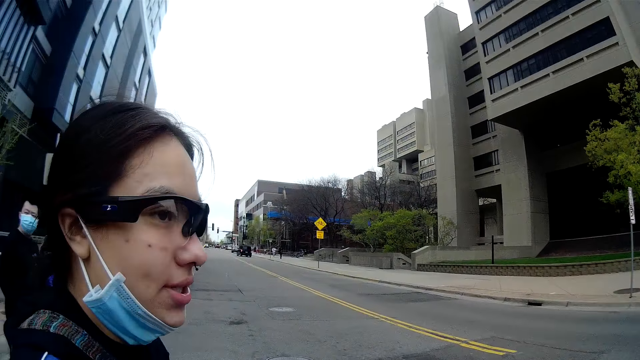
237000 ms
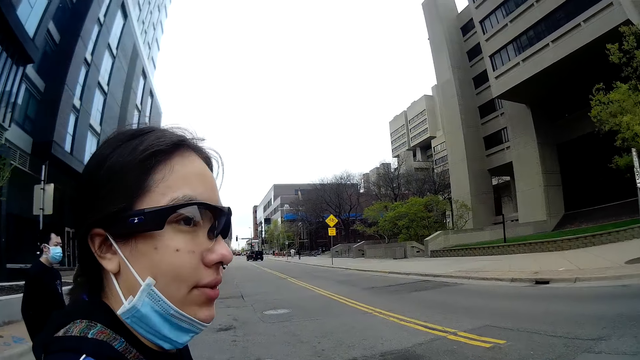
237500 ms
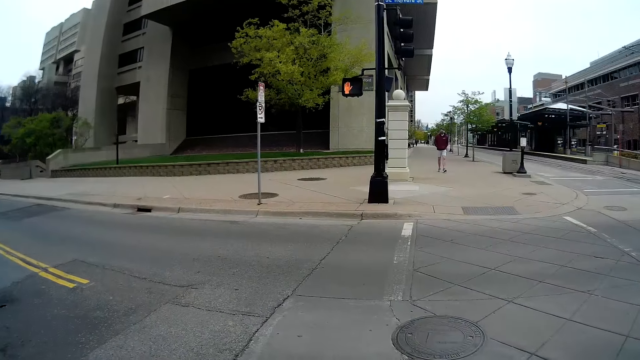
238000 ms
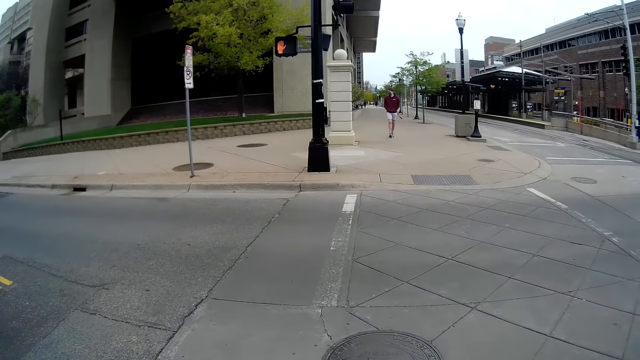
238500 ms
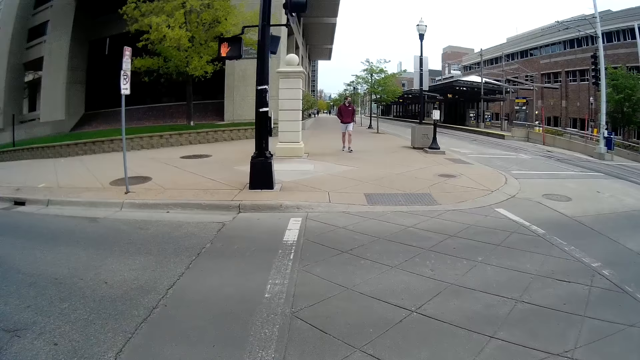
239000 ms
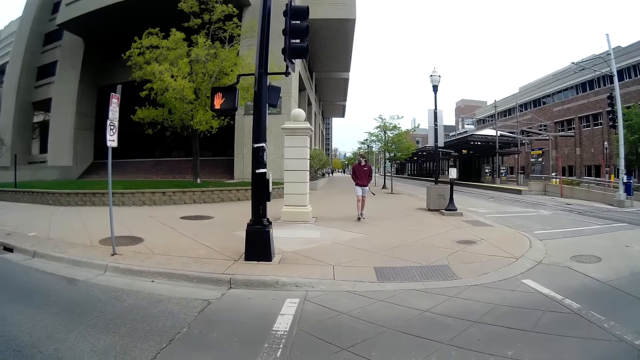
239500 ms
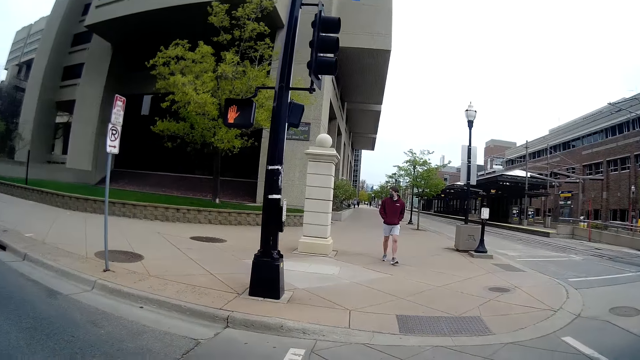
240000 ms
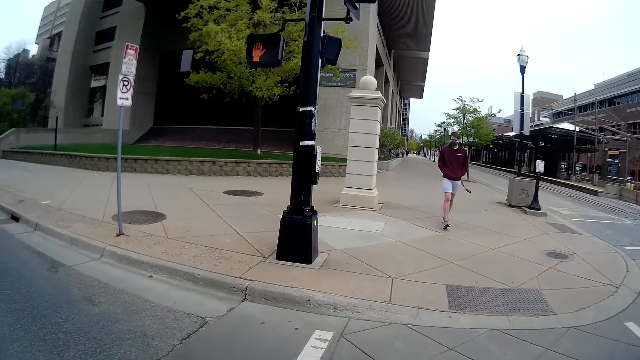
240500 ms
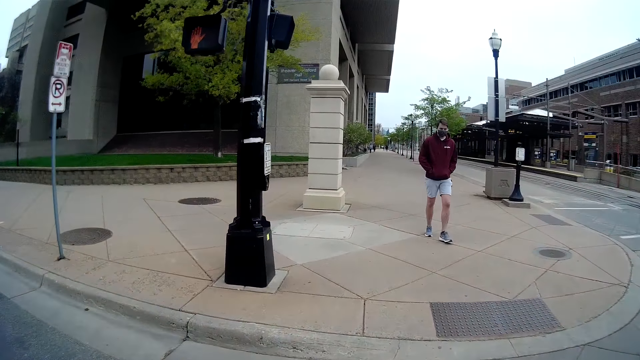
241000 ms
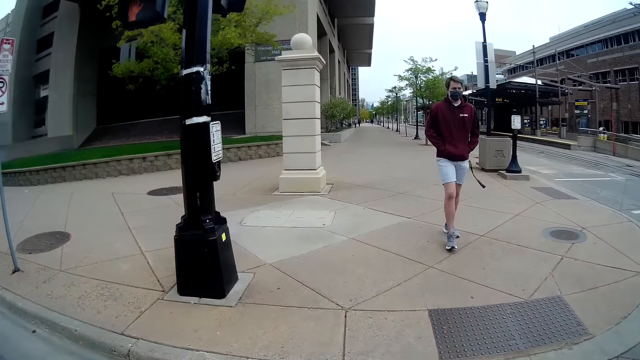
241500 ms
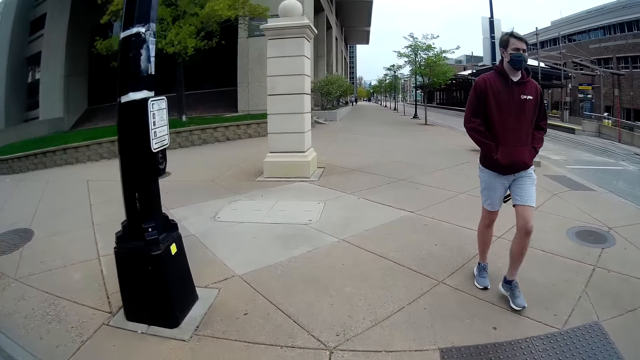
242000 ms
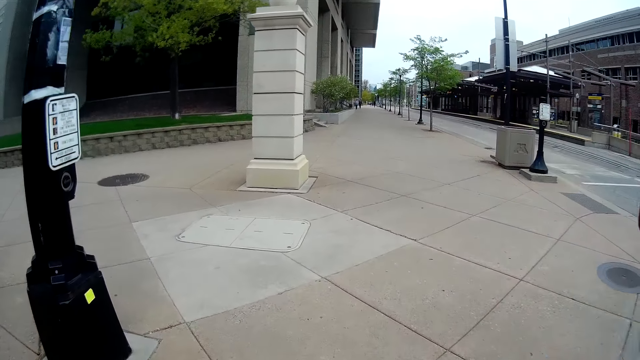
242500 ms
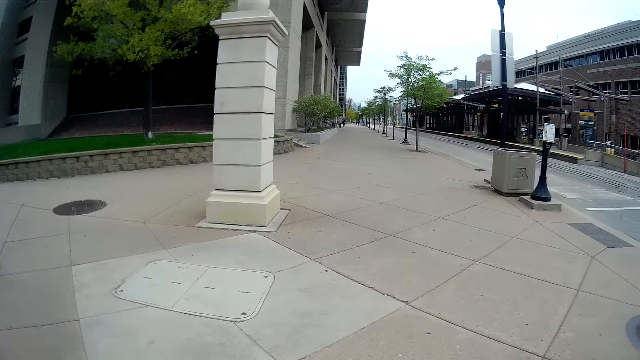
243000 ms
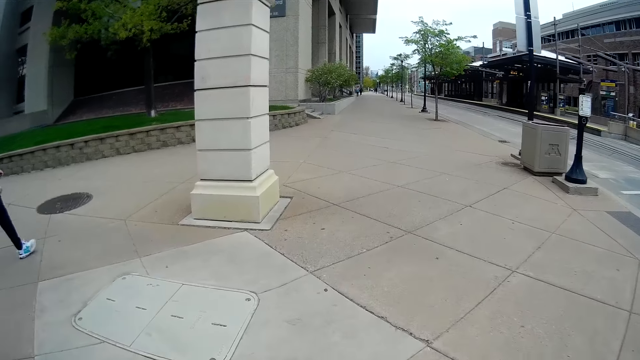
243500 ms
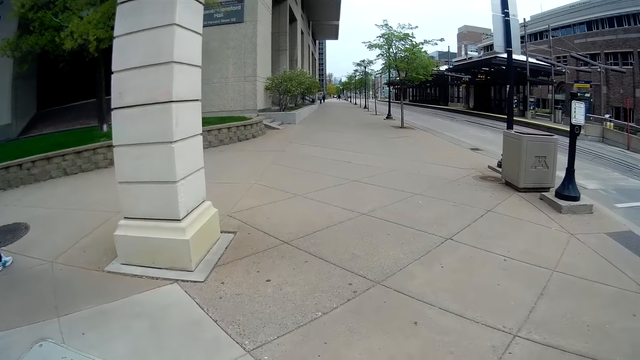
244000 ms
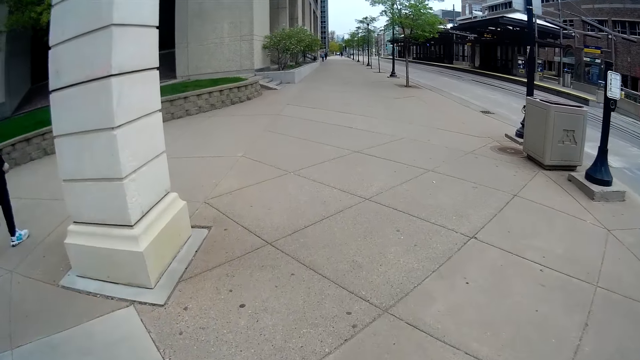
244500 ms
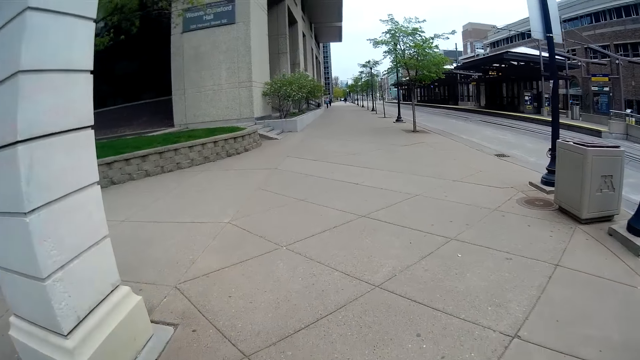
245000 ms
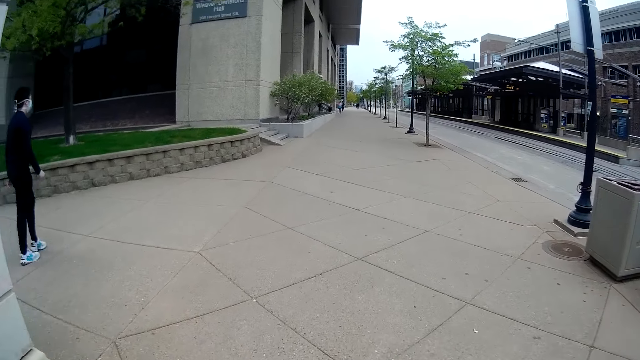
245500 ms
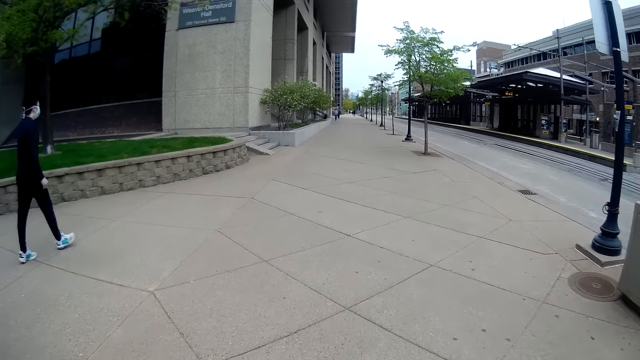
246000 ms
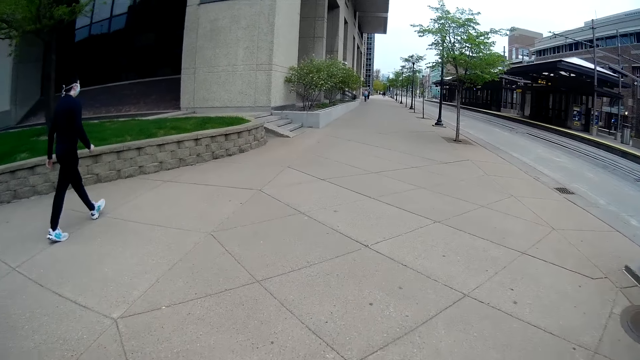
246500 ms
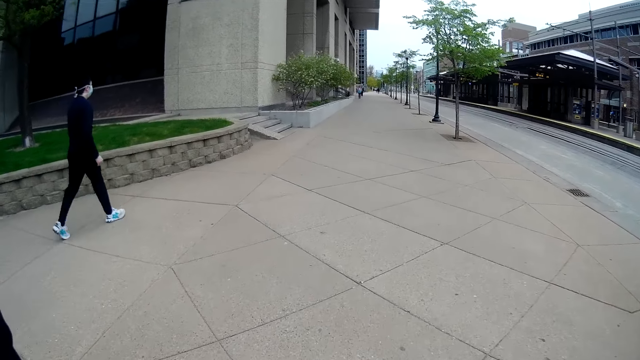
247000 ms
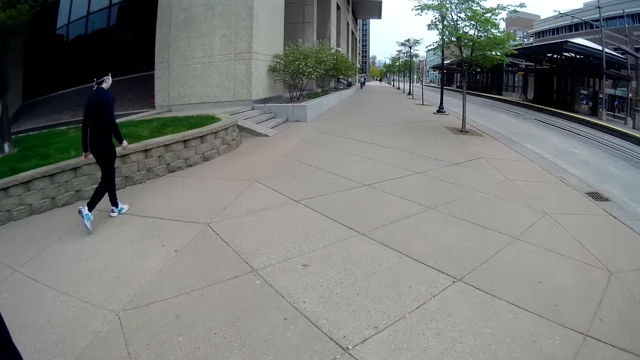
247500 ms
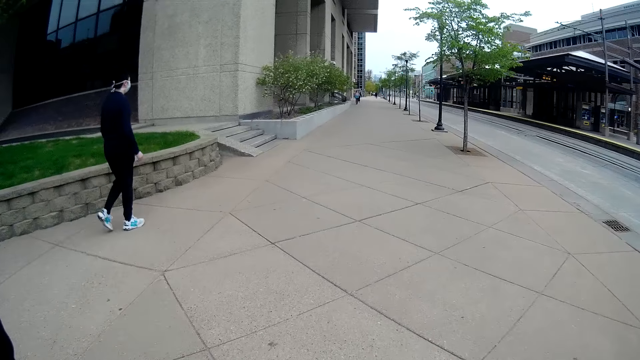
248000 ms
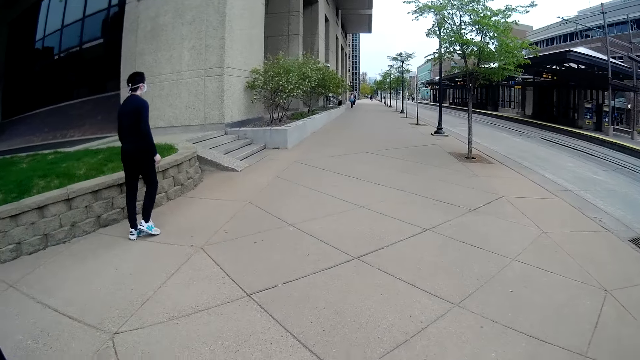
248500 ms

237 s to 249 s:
A man walks around. The camera wearer walks down a pathway on the road with the woman.

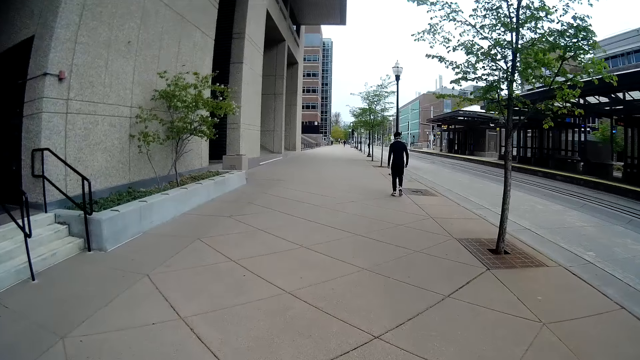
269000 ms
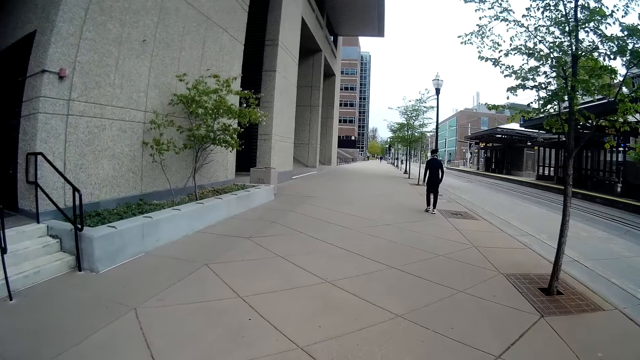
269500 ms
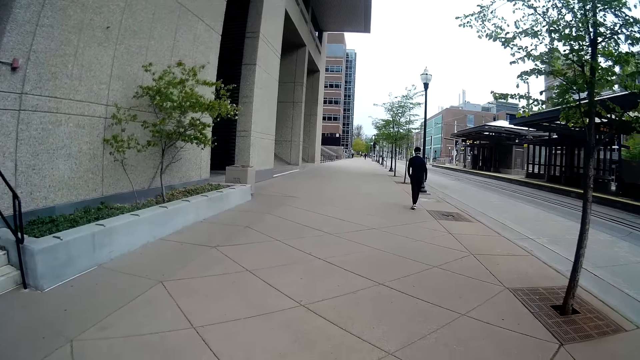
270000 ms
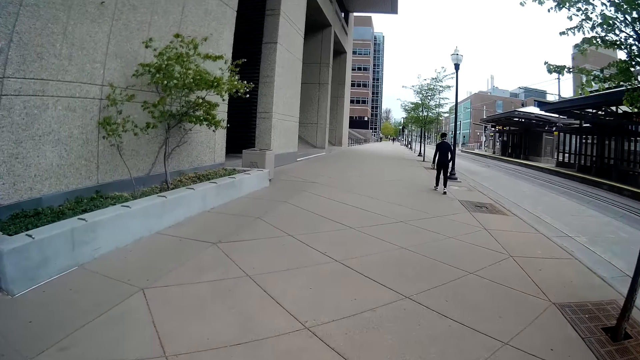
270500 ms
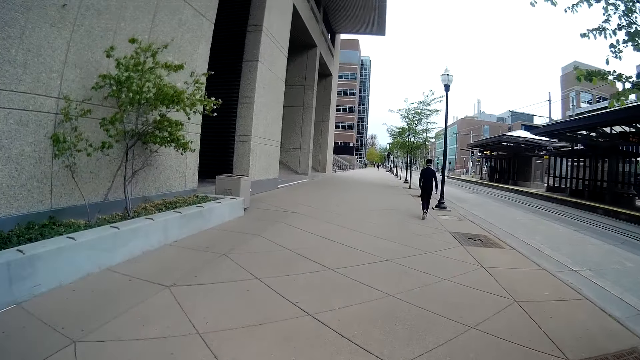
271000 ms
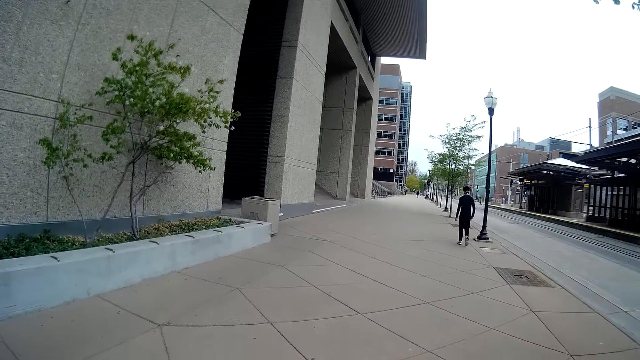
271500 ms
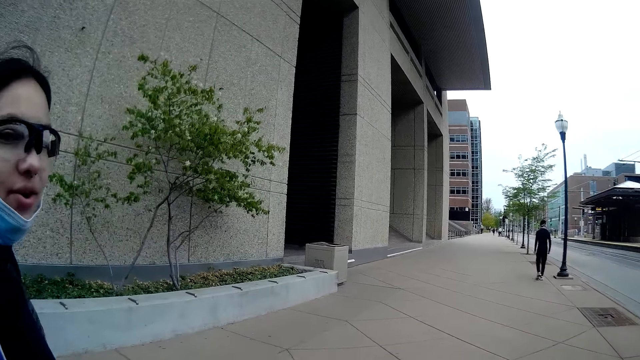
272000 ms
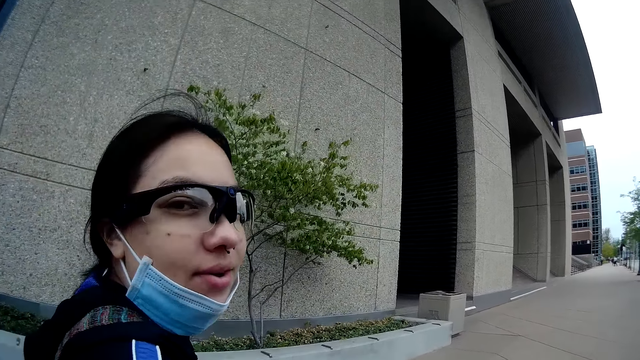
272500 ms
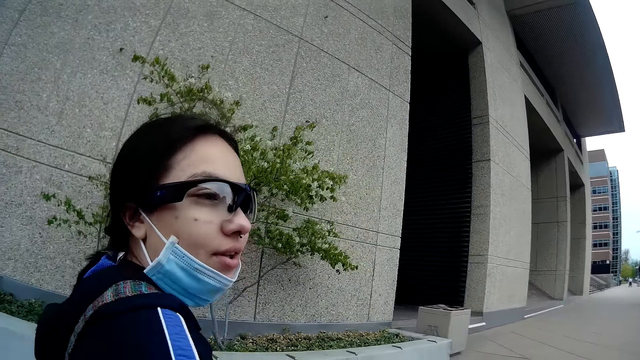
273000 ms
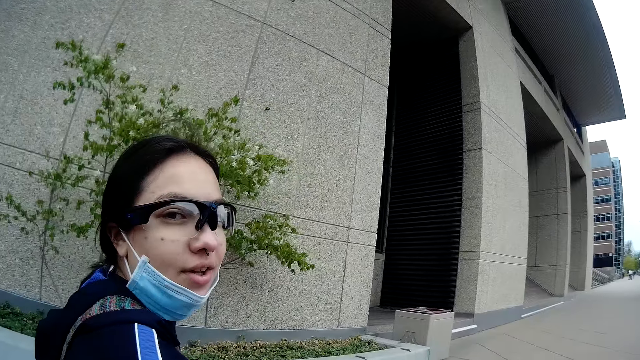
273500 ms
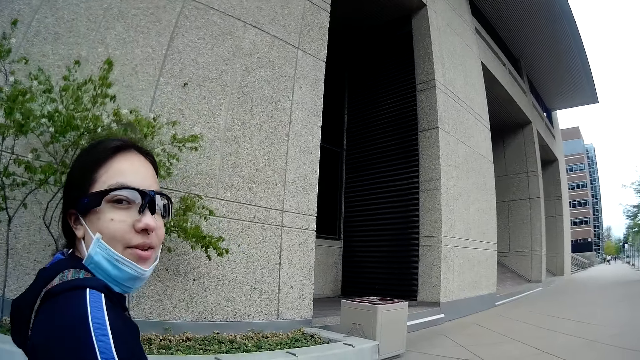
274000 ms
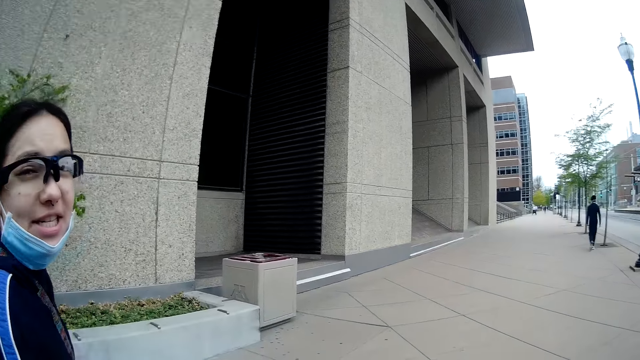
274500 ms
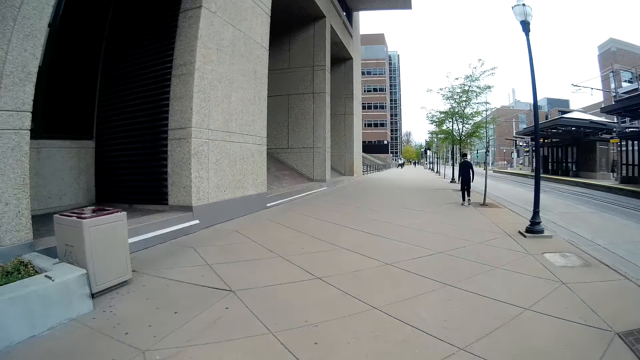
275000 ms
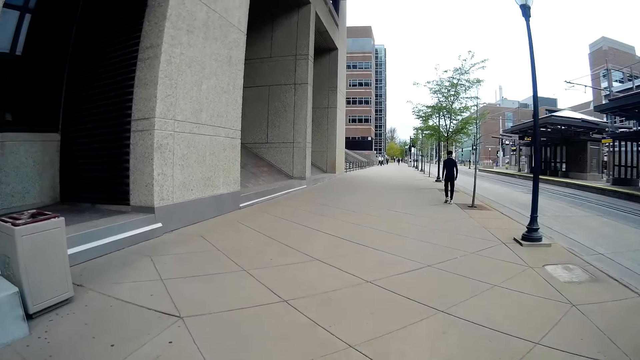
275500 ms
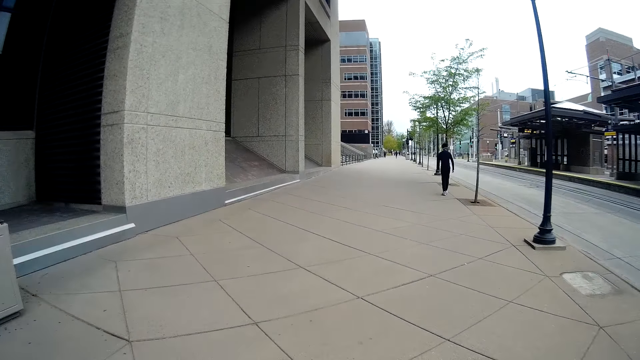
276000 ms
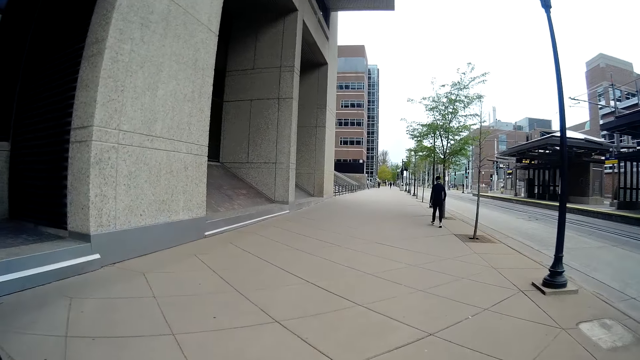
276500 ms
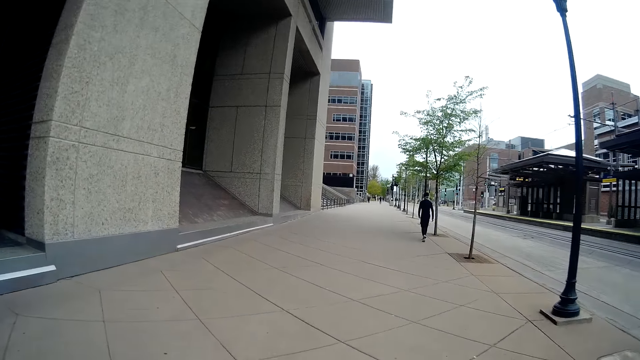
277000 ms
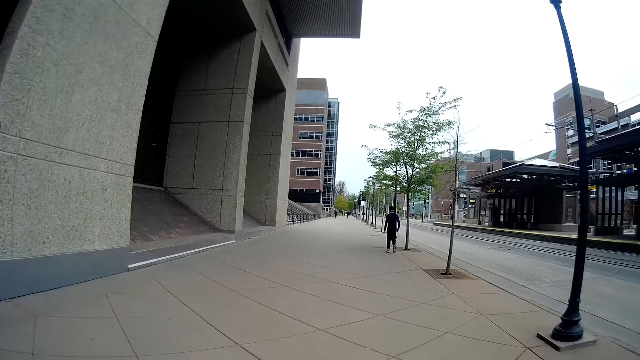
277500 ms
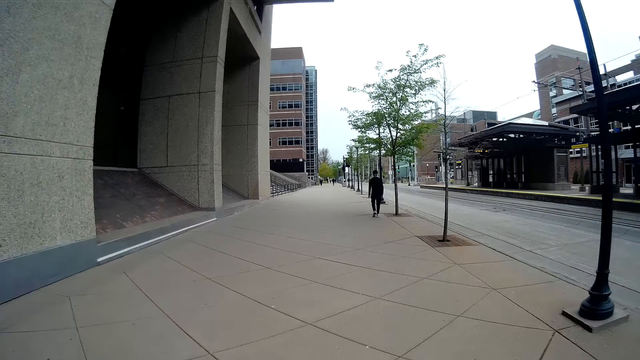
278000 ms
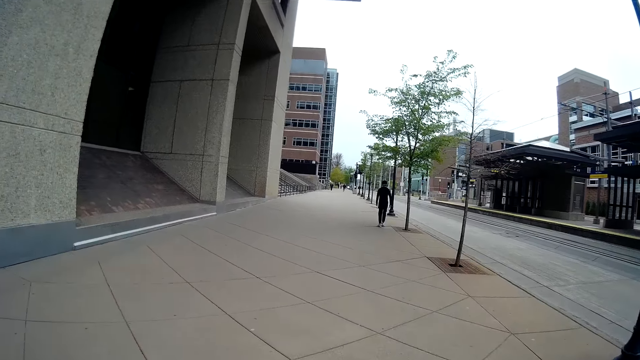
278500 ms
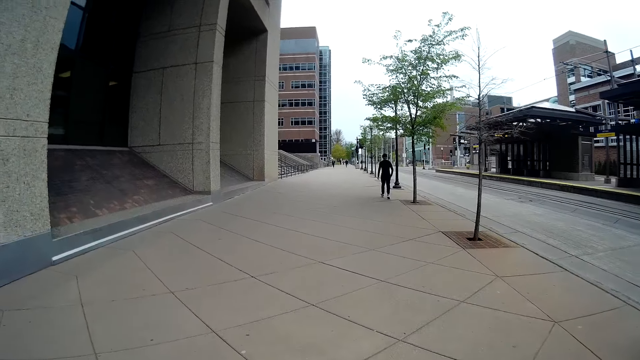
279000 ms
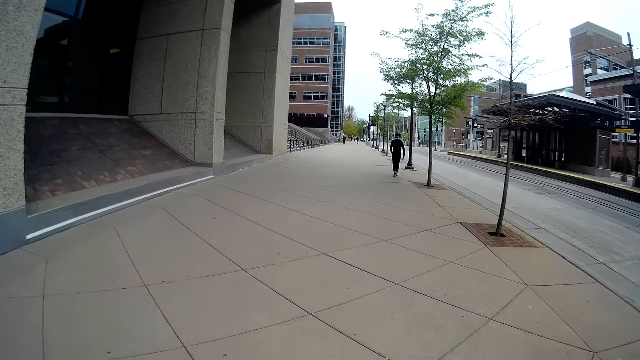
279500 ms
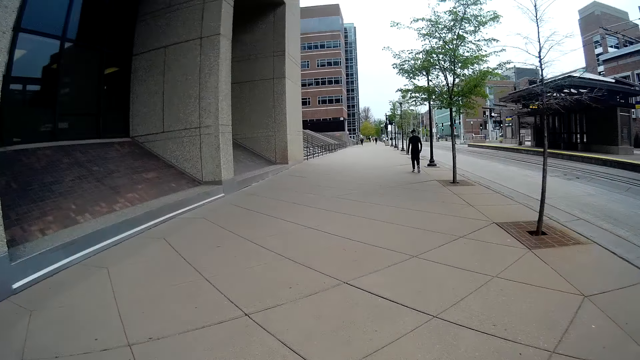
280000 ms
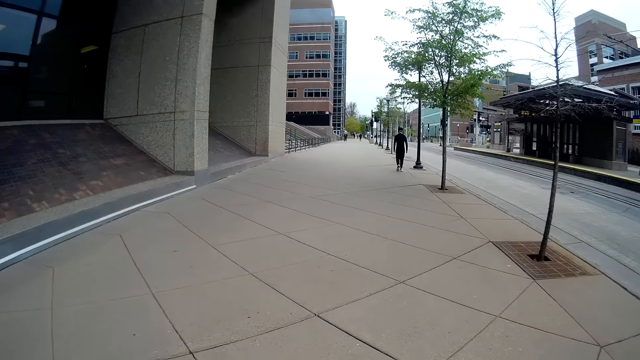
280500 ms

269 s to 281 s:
The woman converses with the camera wearer. The woman looks at the camera wearer.
